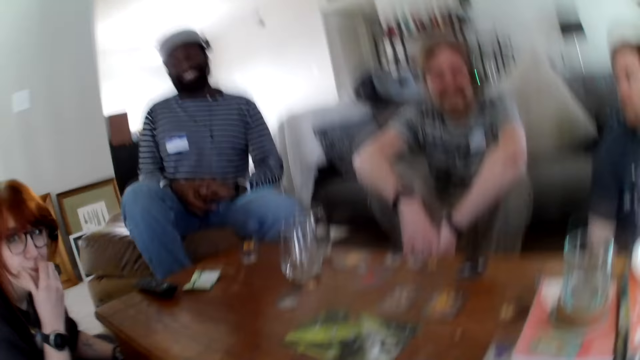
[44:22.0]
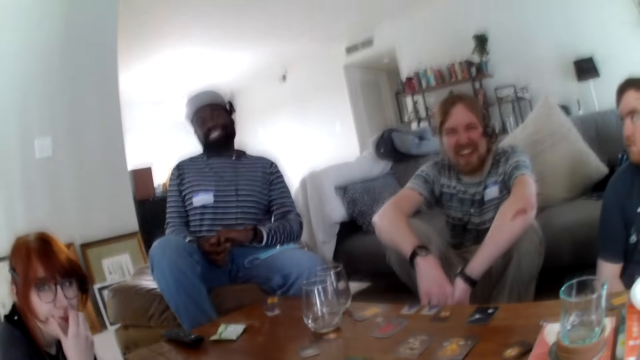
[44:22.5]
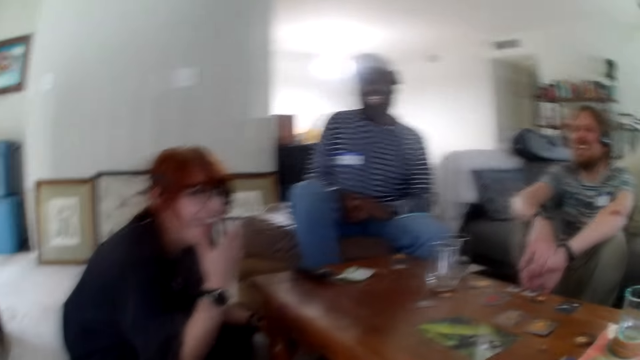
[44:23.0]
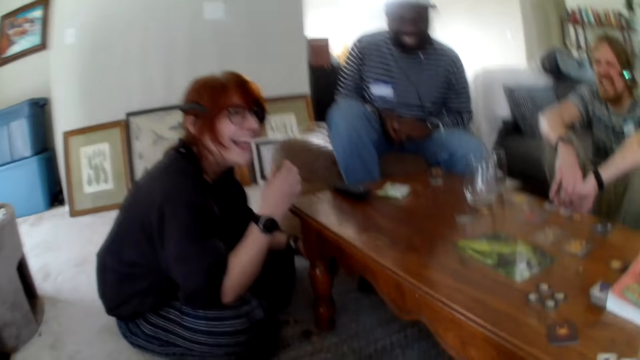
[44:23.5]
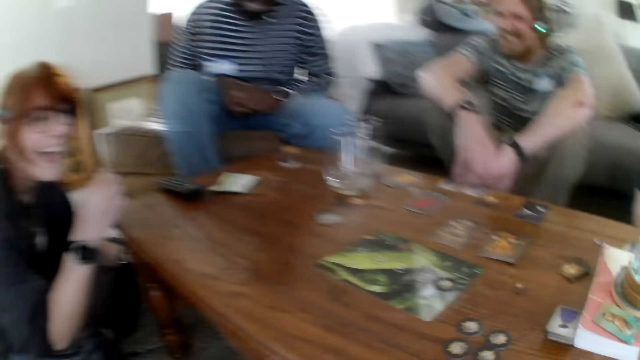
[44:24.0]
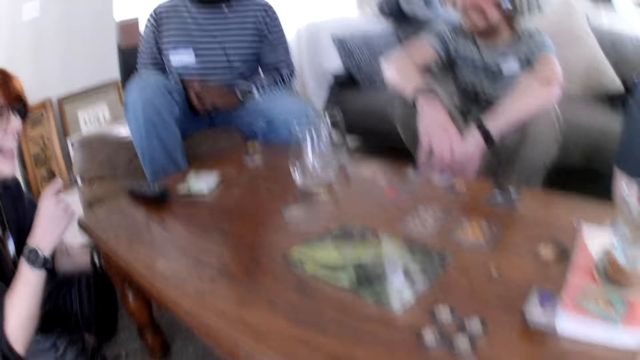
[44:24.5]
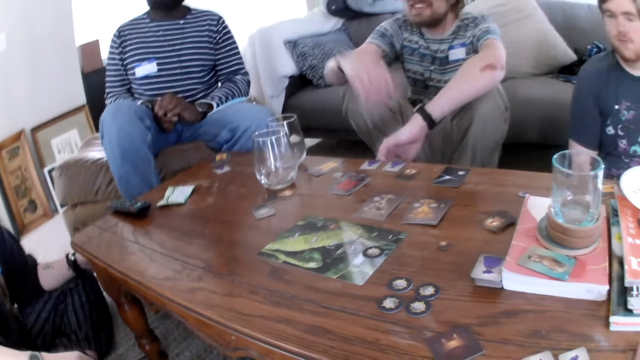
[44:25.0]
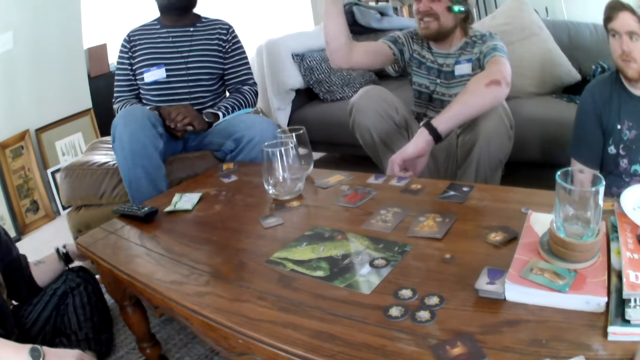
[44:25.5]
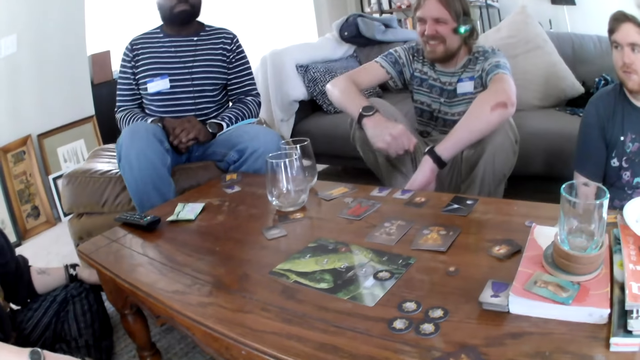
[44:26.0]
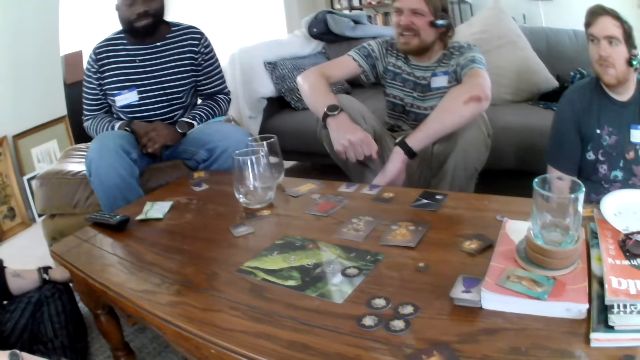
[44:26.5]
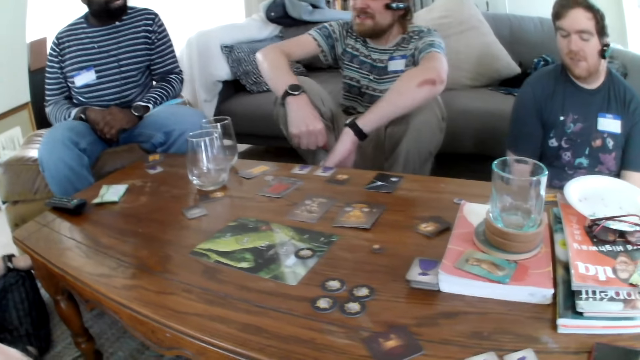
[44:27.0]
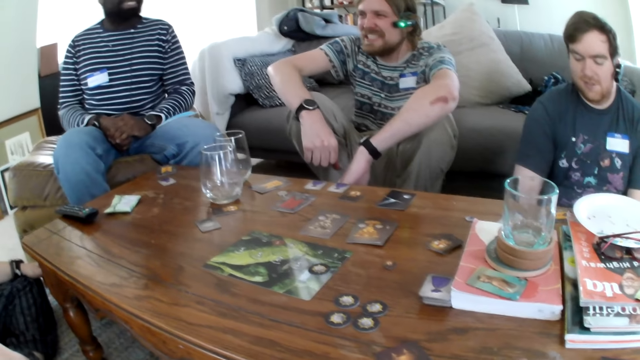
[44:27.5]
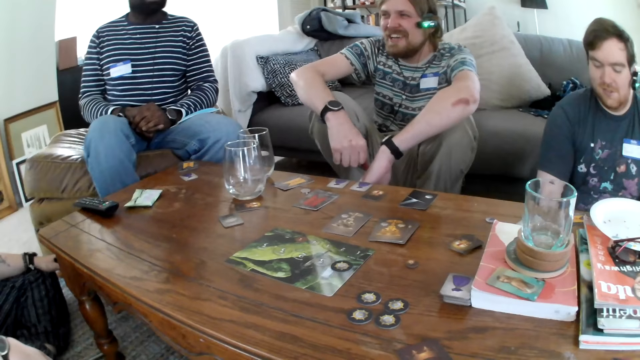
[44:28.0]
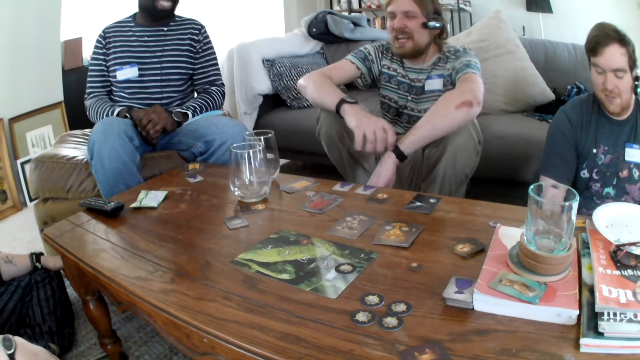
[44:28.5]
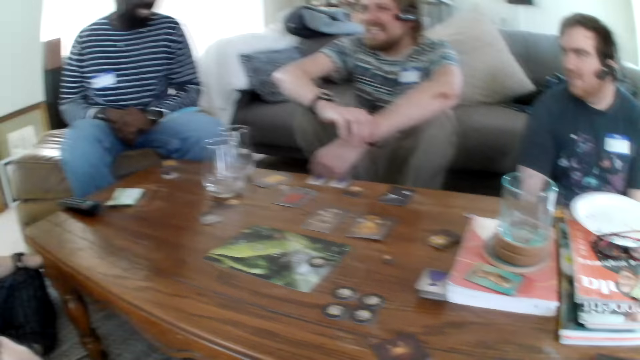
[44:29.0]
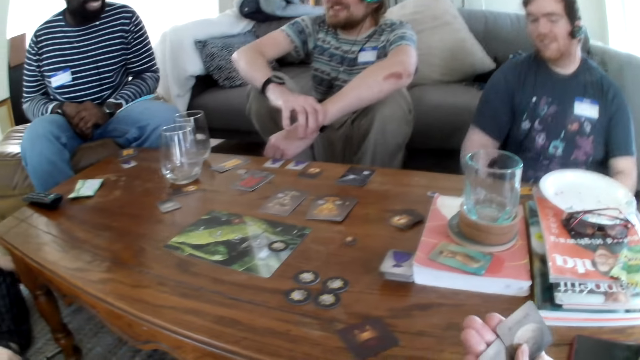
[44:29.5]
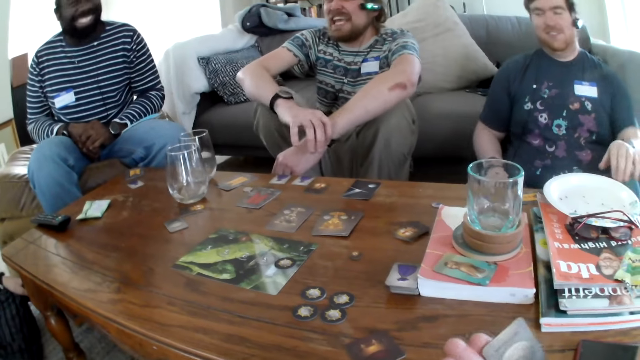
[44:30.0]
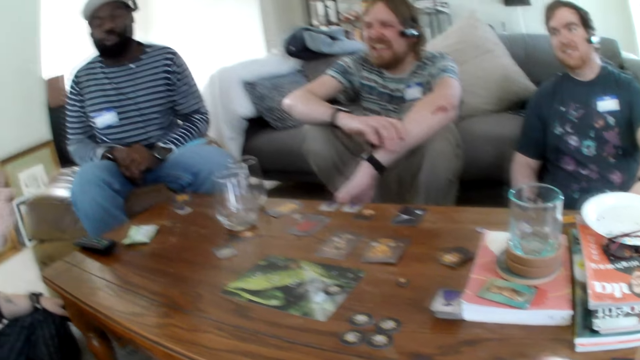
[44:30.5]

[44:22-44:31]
A man laughs. A person laughs. Another person laughs. The man talks and raises hands. The second person laughs.

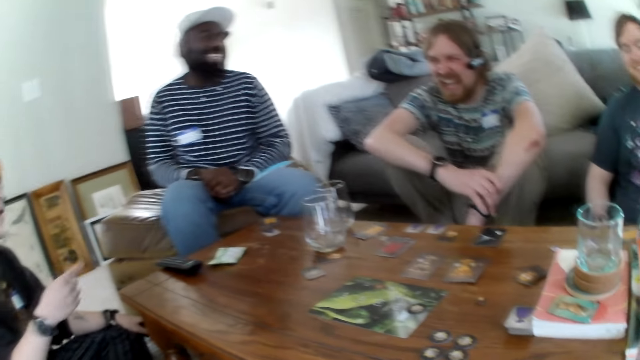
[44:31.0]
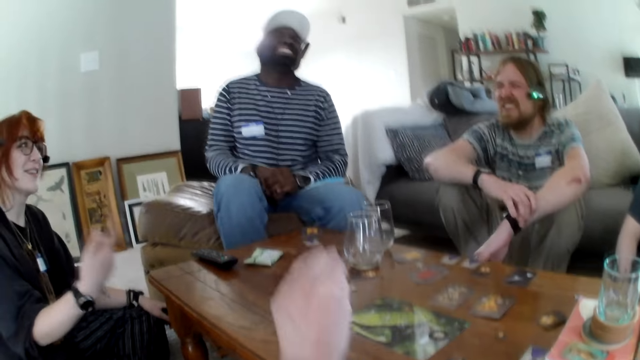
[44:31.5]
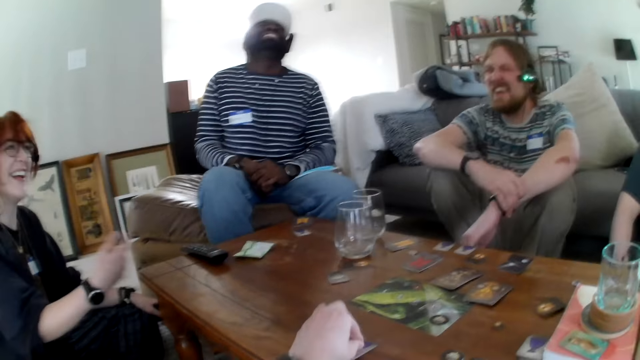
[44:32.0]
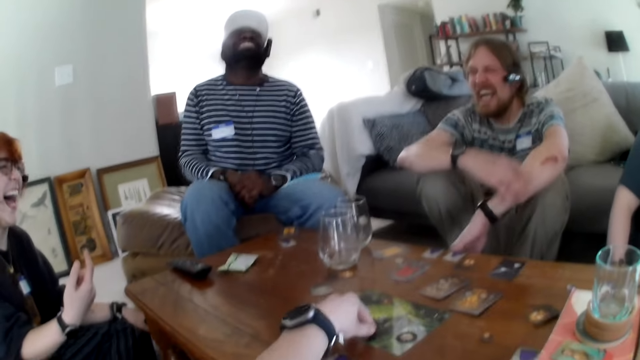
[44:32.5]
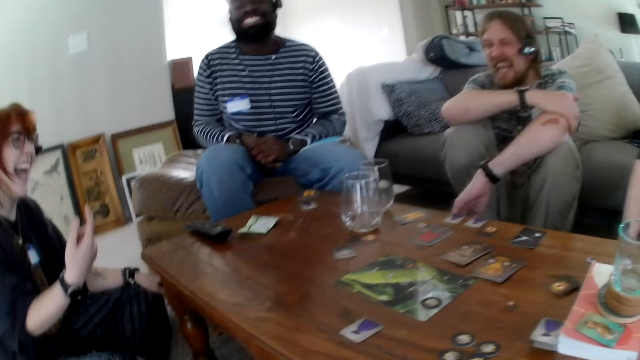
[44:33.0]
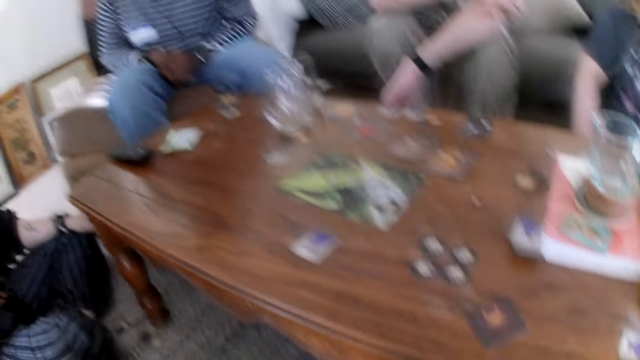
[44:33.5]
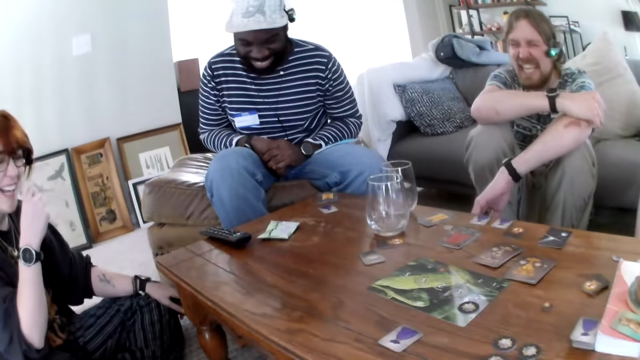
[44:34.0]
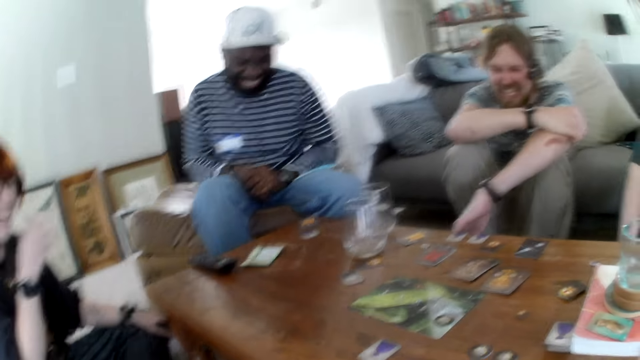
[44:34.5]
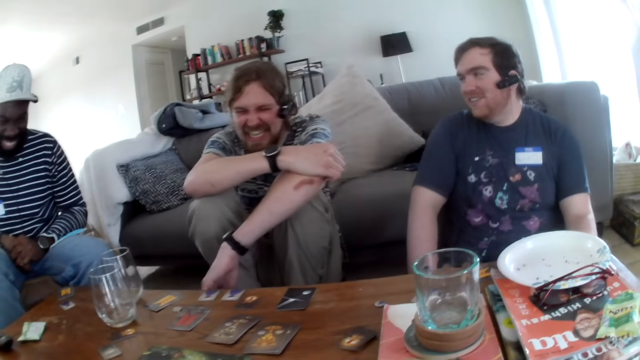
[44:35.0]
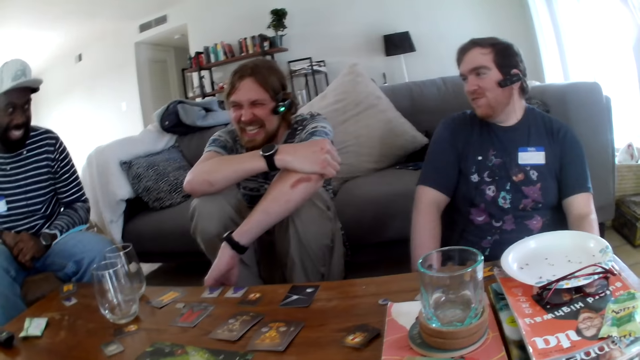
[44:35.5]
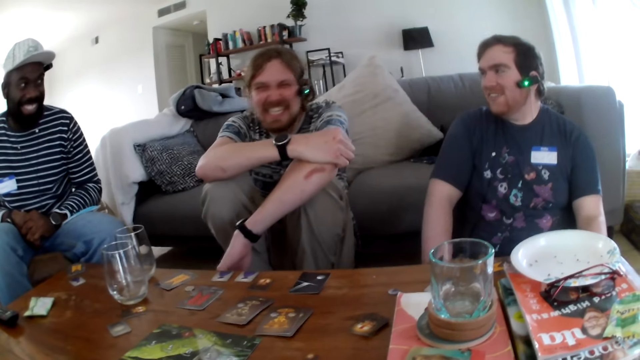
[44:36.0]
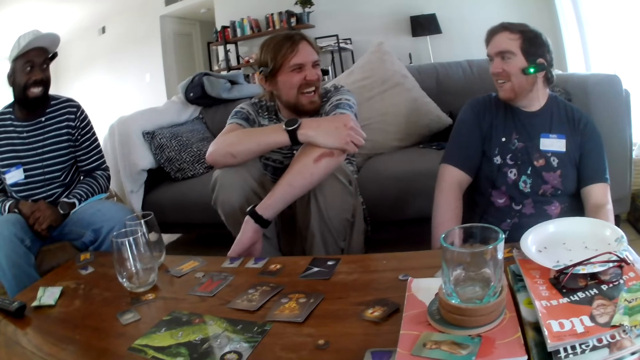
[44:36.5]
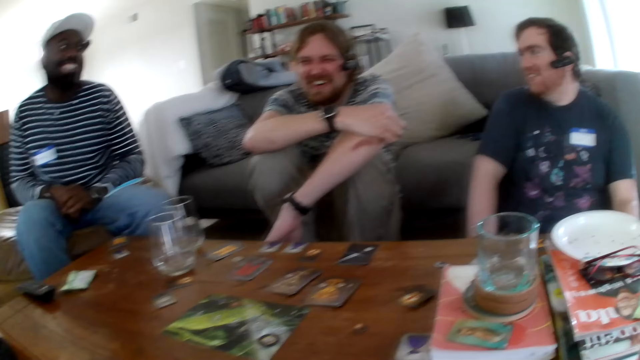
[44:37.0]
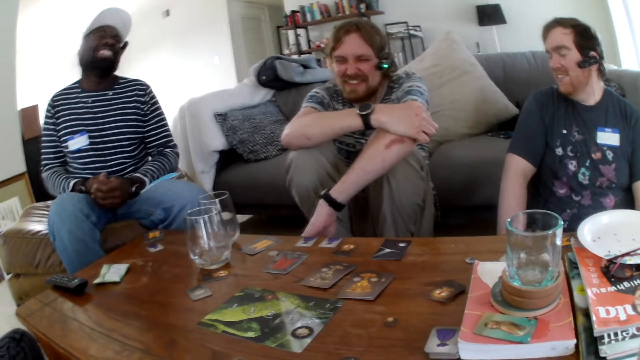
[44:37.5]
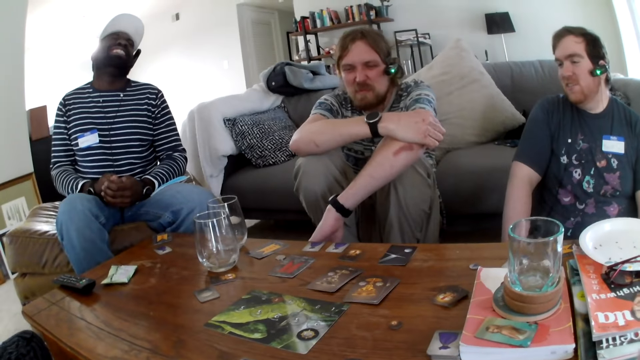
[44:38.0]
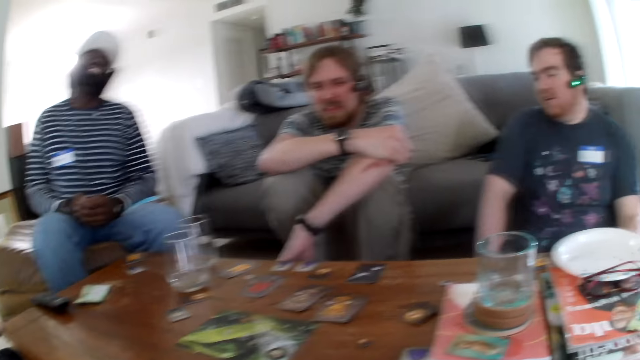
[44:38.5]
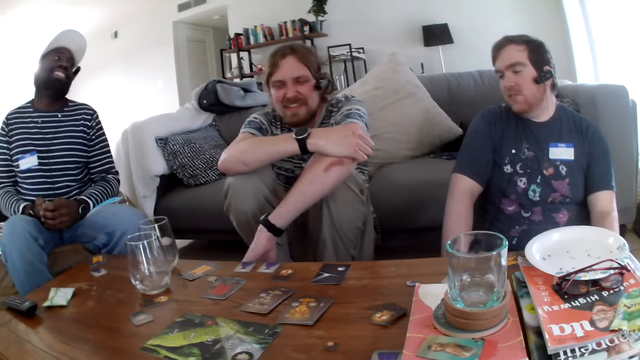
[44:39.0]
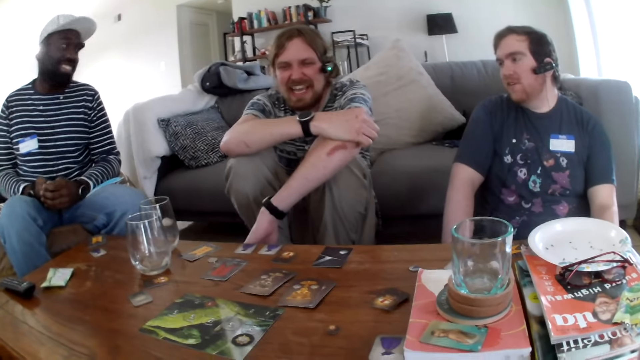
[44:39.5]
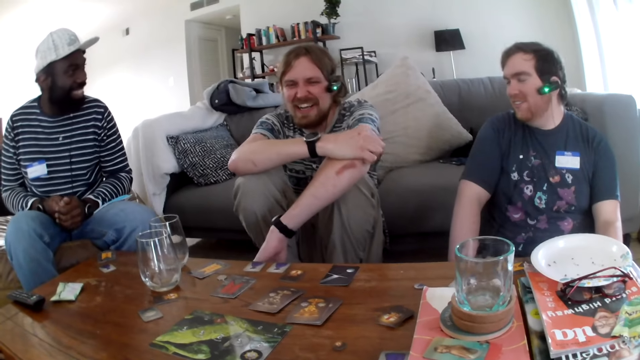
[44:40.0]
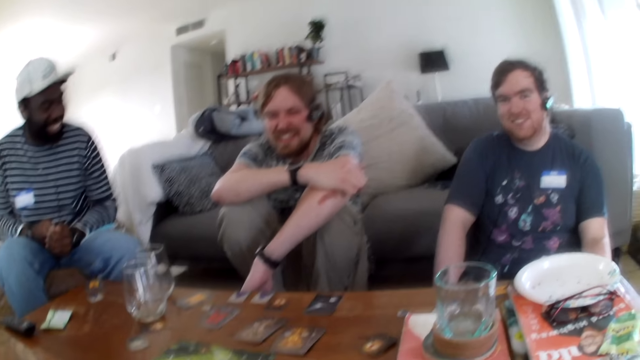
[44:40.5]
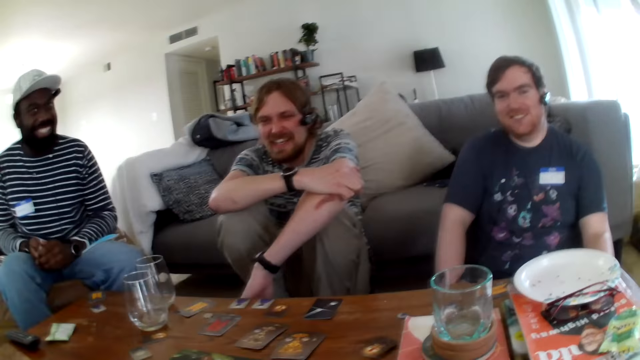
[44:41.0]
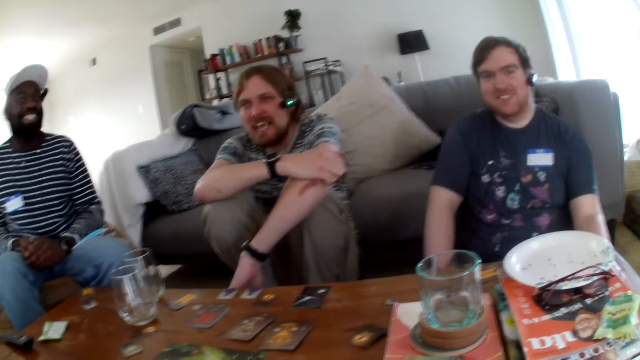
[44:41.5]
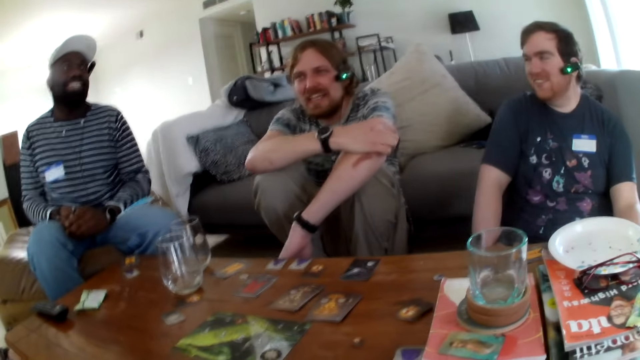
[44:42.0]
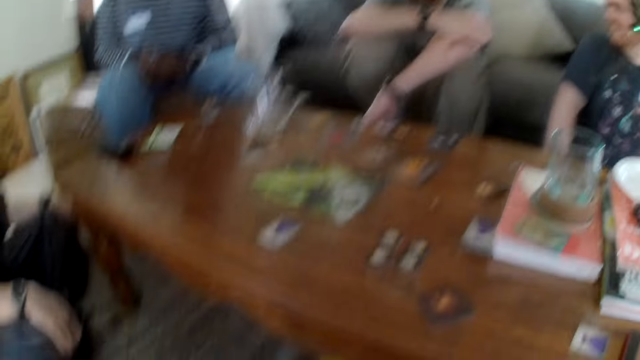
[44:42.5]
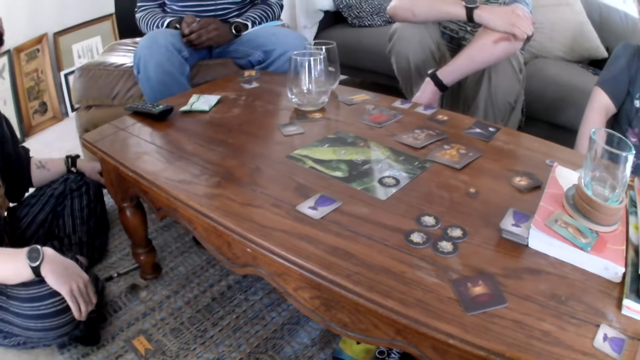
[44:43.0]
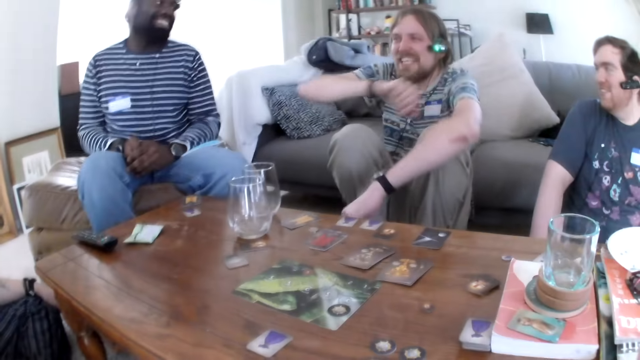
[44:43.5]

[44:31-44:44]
A man holds the hand. A woman moves the hand. A person talks. The camera wearer puts the card on the table. The person laughs. The camera wearer laughs. The woman touches the face. The person laughs. Another person laughs. A third person talks. The first person laughs. The second person laughs. The camera wearer coughs. The third person talks. The camera wearer laughs. The first person laughs. The second person laughs. The camera wearer talks. The first person talks.
